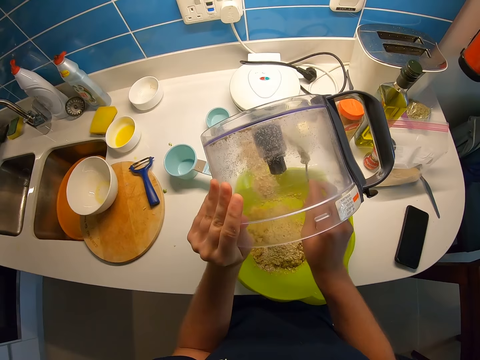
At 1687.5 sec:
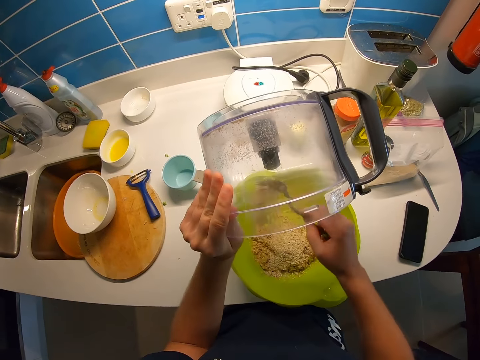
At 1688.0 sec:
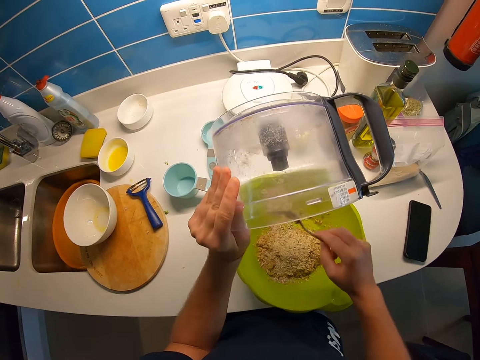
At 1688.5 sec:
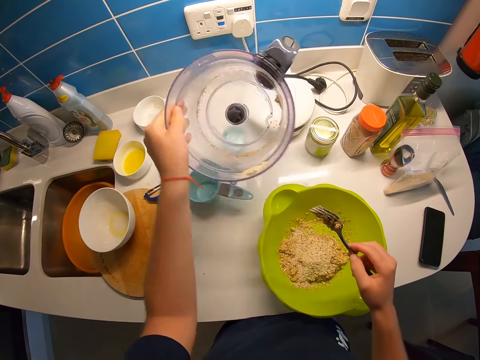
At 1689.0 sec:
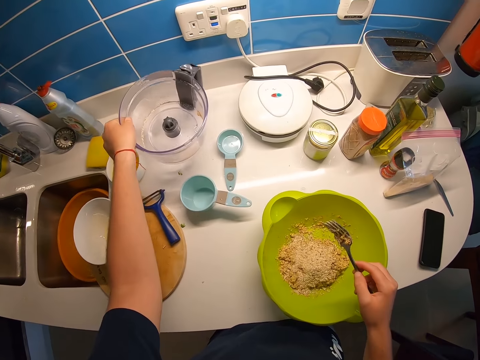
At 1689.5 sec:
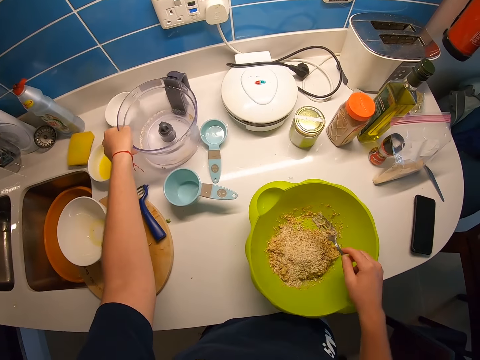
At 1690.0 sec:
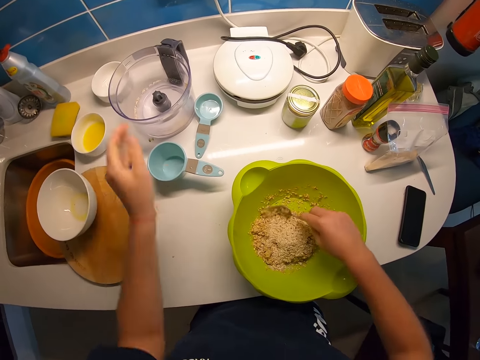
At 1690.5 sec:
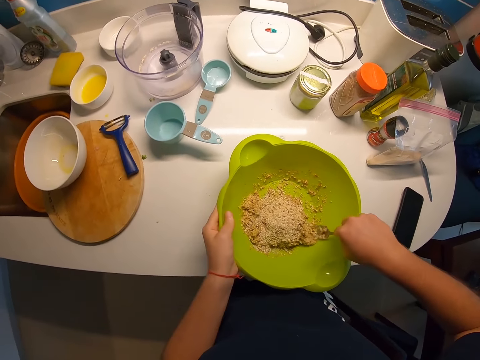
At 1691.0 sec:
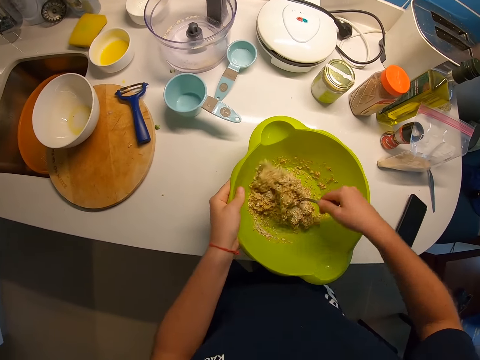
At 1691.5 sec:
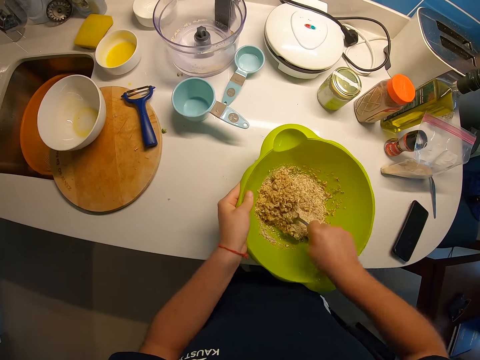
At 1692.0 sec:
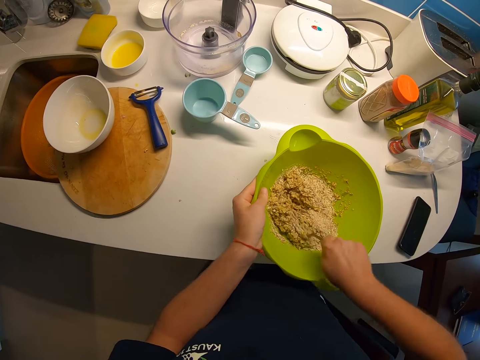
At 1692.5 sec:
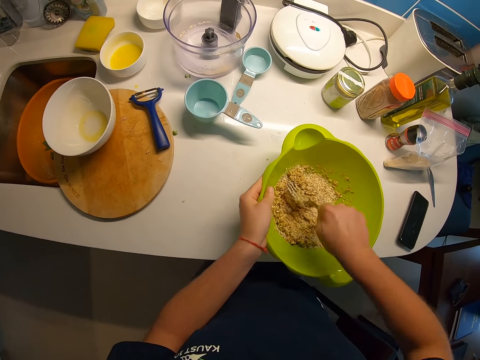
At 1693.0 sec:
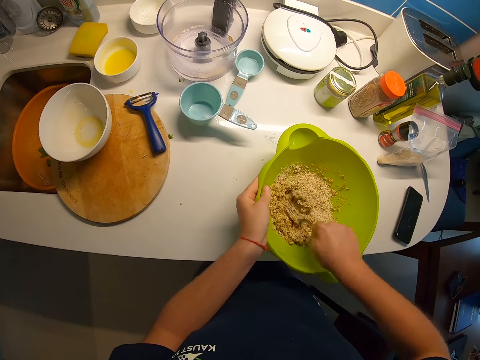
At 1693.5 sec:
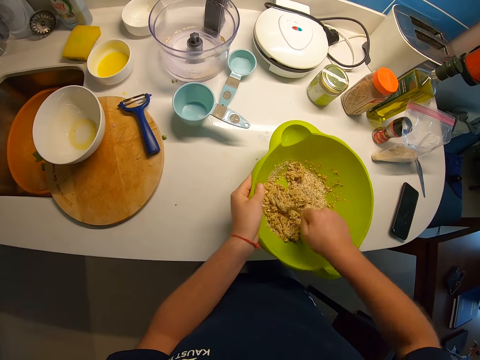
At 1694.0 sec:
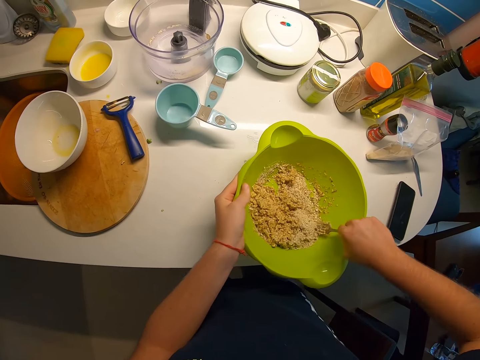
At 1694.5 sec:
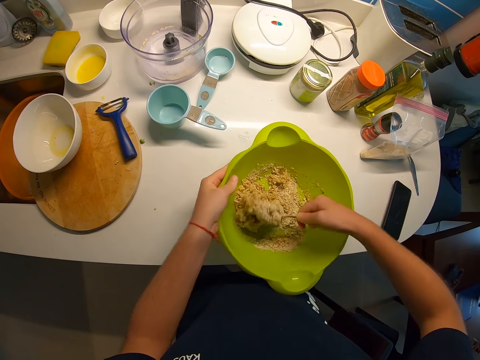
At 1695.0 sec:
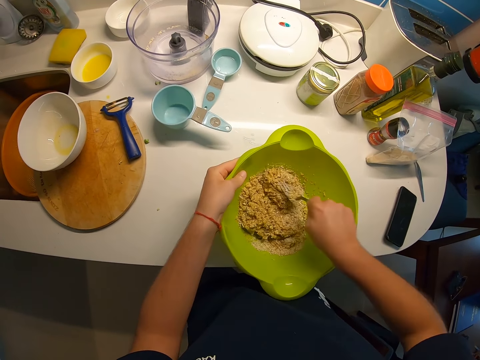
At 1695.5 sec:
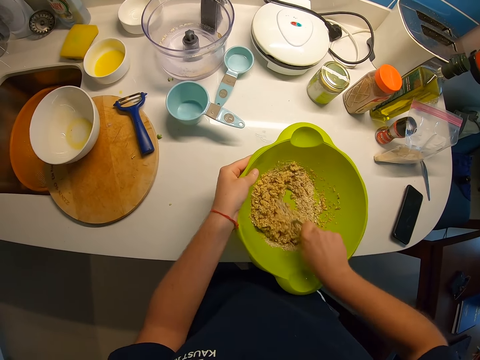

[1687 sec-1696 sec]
The camera wearer drops the food processor on the kitchen table with her left hand. She smashes something. She holds the green bowl of batter with her left hand and mixes the batter in the green bowl with a fork in her right hand.

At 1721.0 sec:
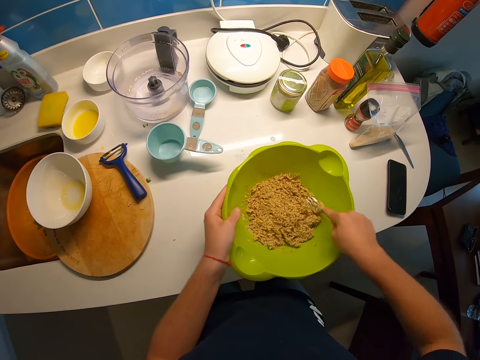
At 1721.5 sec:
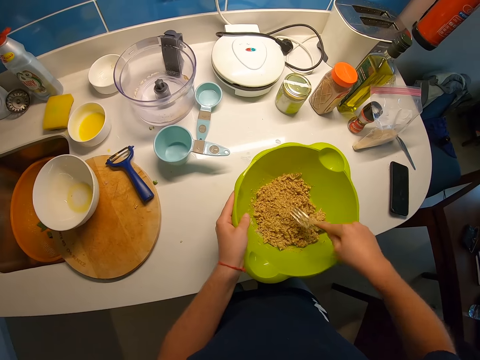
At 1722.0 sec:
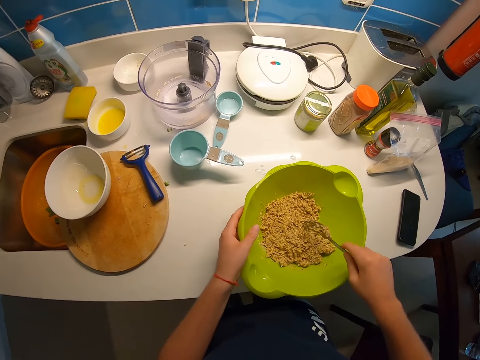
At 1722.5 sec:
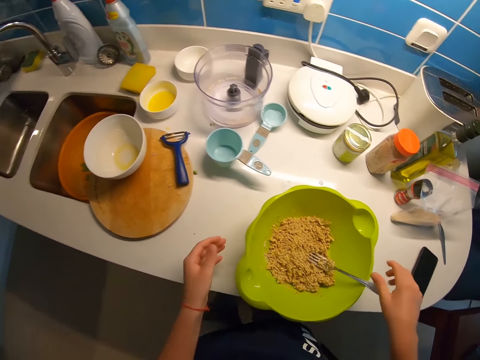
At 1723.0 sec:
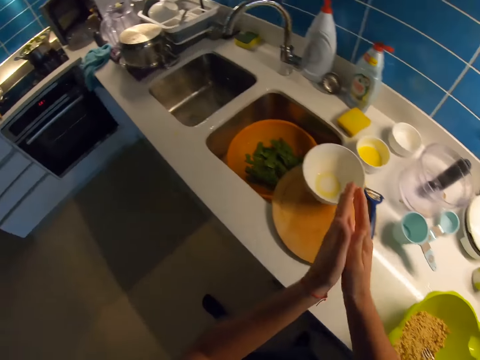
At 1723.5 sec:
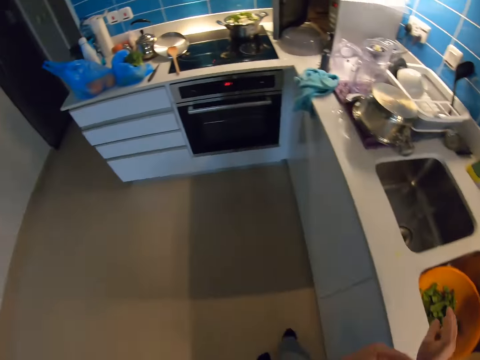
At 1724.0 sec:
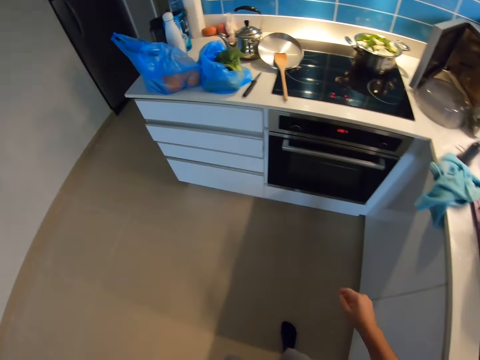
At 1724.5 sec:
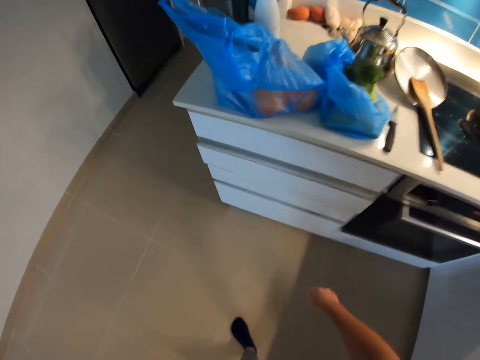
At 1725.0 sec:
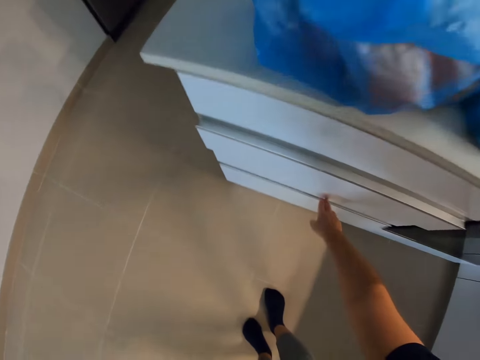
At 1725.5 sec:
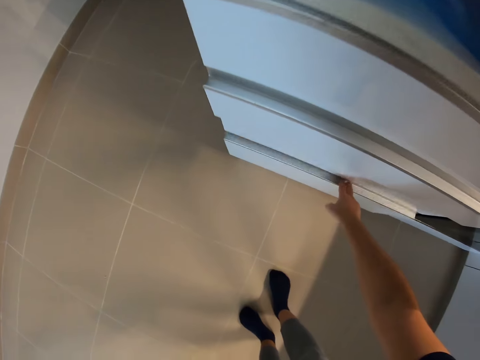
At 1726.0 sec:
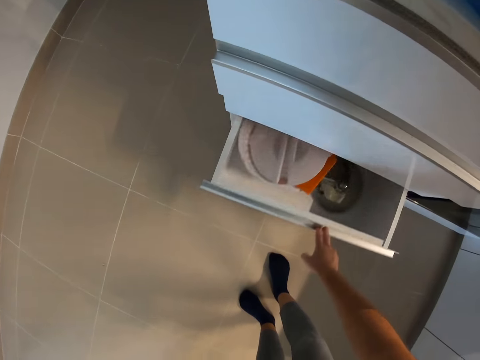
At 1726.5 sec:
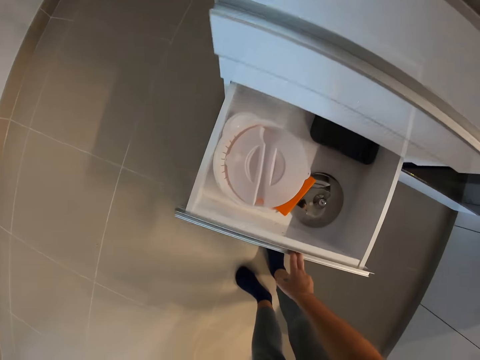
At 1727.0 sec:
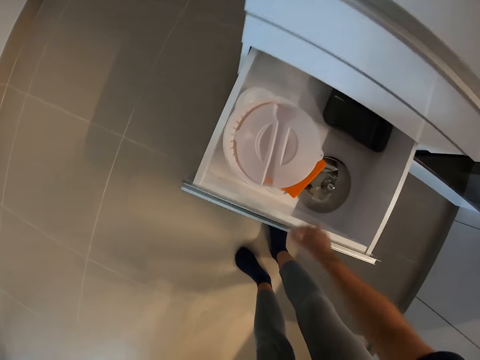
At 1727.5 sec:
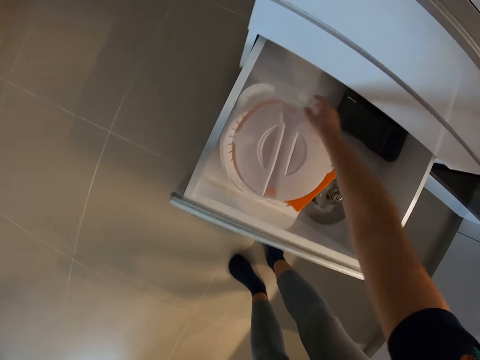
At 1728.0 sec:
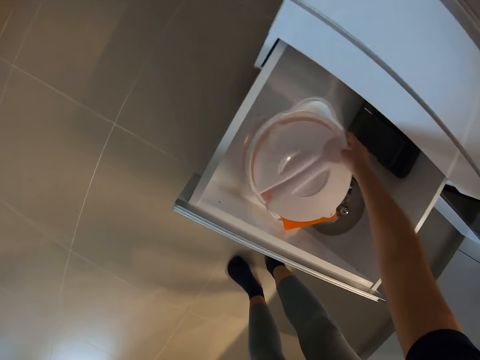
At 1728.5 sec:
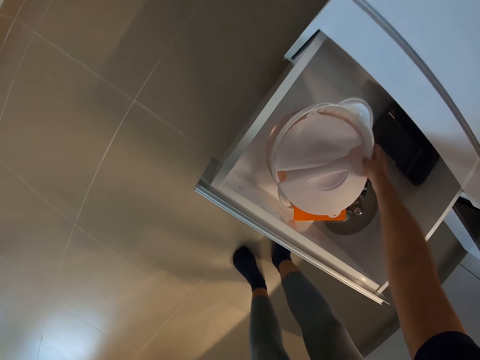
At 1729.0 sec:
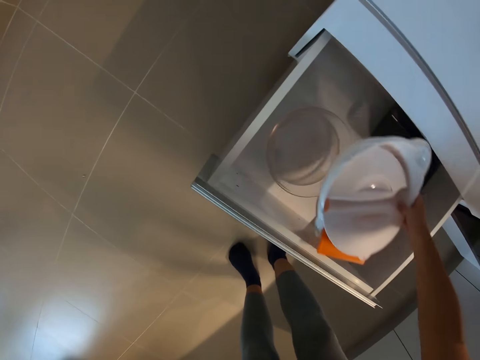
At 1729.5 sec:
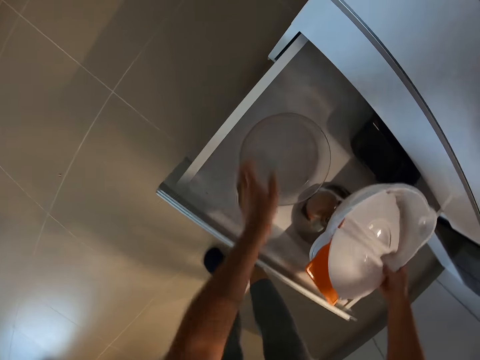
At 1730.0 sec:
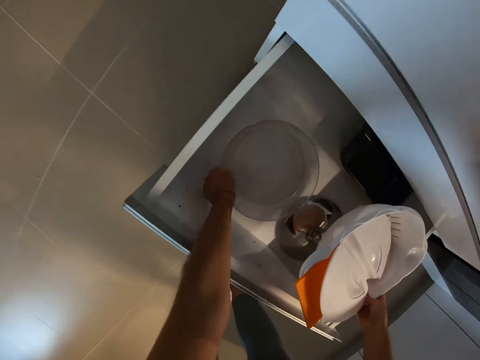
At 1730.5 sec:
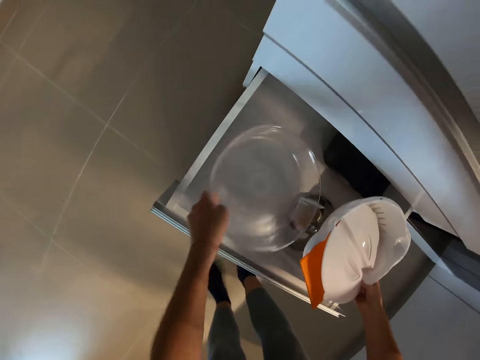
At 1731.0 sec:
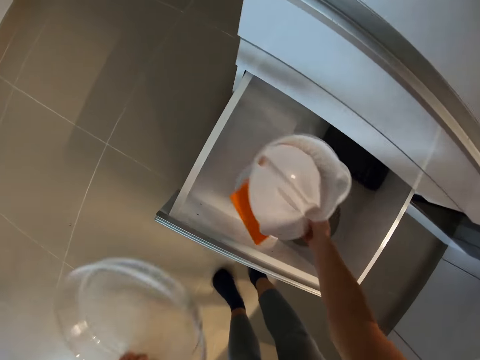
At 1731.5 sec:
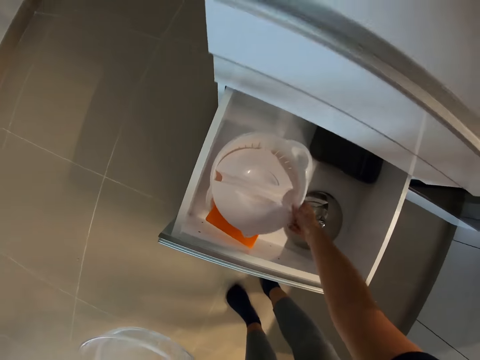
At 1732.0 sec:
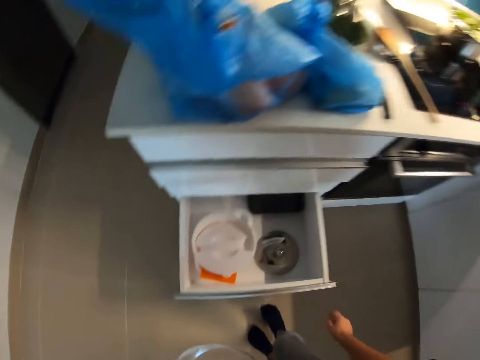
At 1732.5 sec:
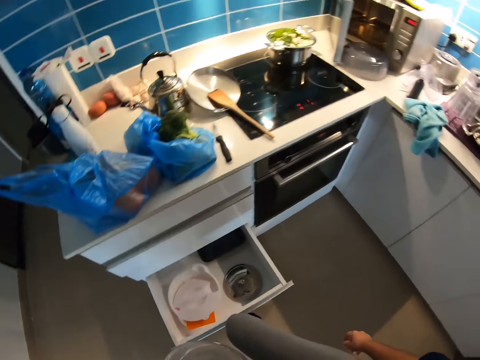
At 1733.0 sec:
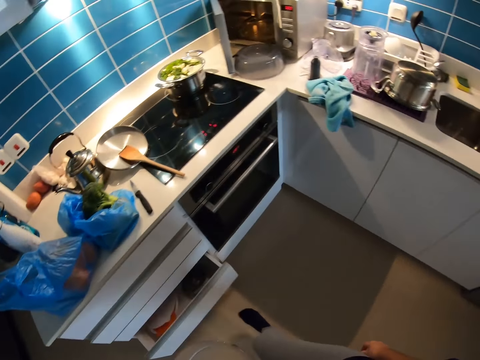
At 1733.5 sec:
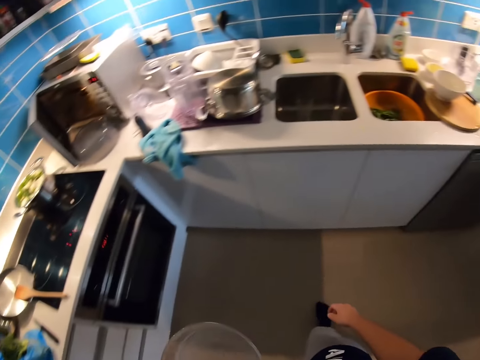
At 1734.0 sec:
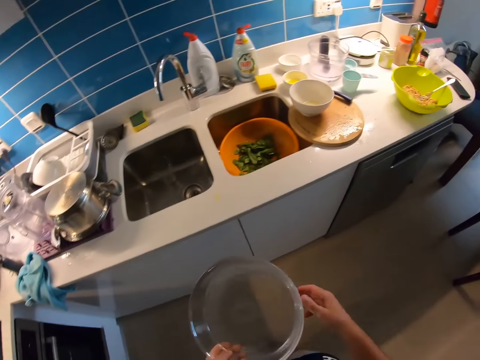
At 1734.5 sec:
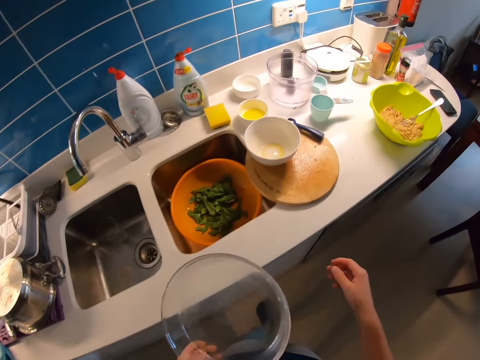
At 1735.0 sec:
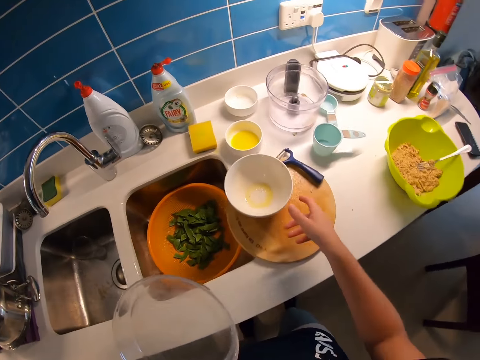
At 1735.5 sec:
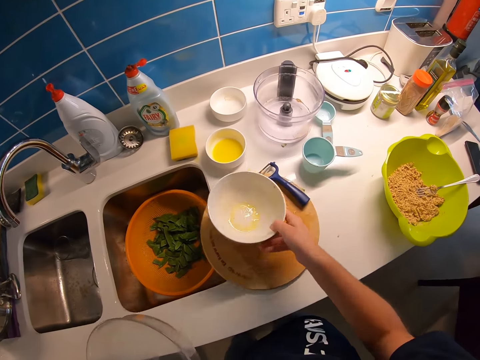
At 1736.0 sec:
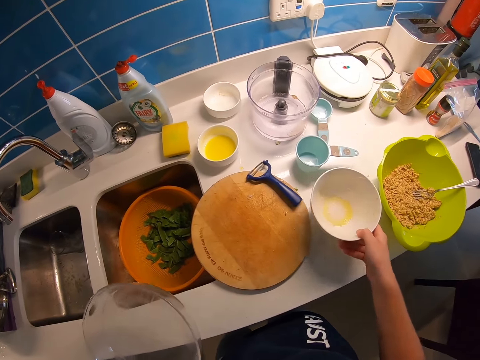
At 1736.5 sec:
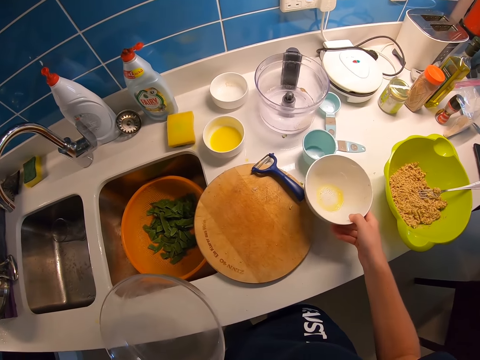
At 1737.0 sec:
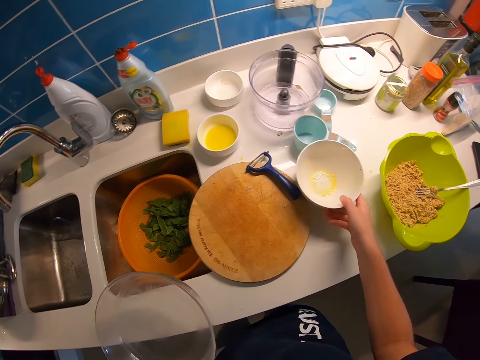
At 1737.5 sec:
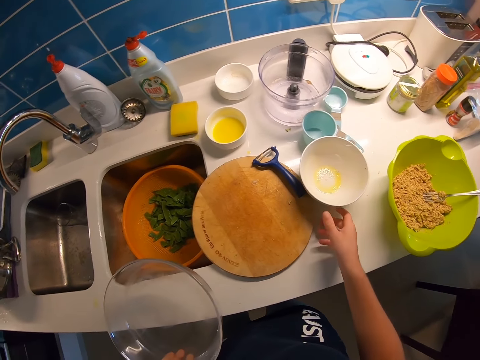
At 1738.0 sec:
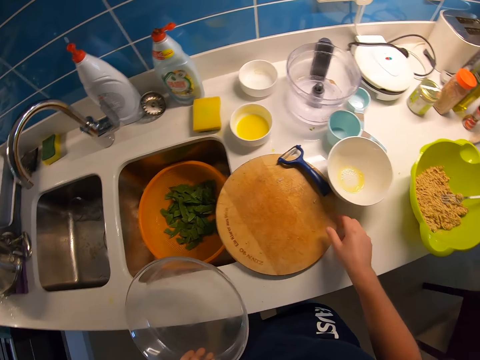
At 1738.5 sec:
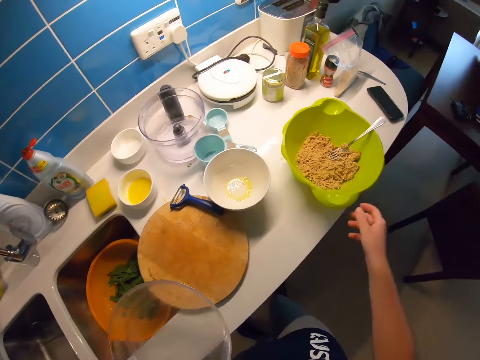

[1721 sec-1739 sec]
The camera wearer leaves the green bowl of batter with her left hand. She leaves the fork in her right hand in the green bowl of batter. She rubs hands together. She walks towards a cupboard. She pulls a drawer from the cupboard with her right hand. She bends down. She checks in the drawer. She brings a white glass bowl from the drawer with her right hand. She brings a transparent glass bowl from the drawer with her left hand. She returns the white glass bowl in her right hand into the drawer. She stands up. She closes the drawer with her right leg. She walks to the kitchen table. She picks up a white ceramic bowl on the chop board with her right hand and drops the white ceramic bowl on the kitchen table with her right hand. She looks around the kitchen.
